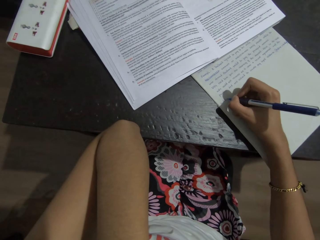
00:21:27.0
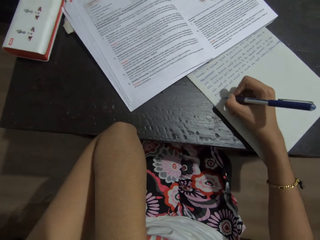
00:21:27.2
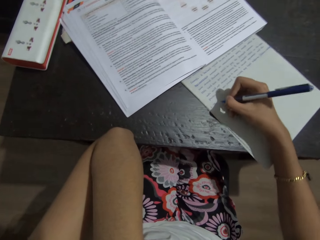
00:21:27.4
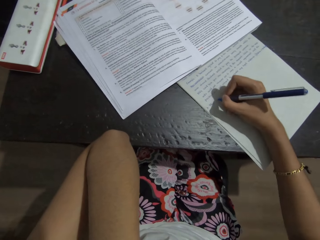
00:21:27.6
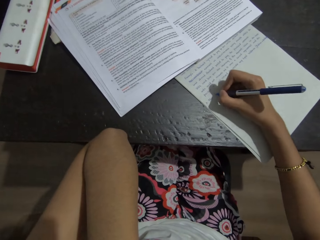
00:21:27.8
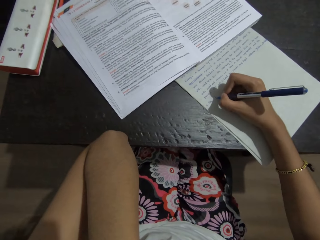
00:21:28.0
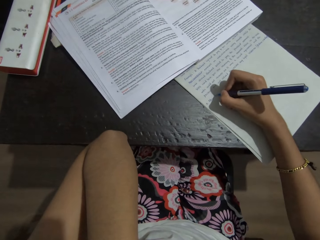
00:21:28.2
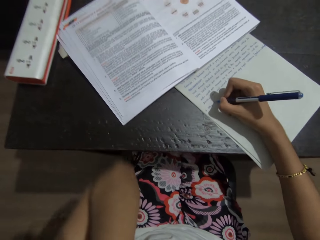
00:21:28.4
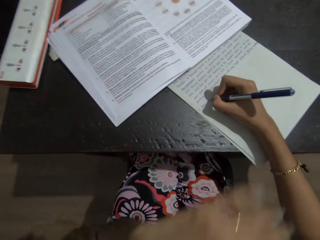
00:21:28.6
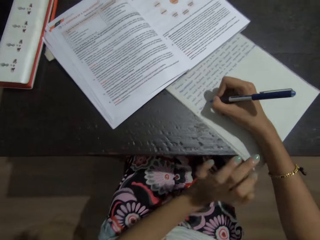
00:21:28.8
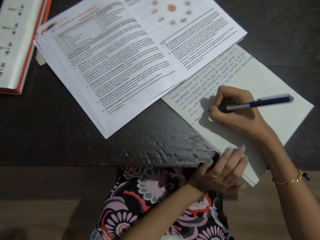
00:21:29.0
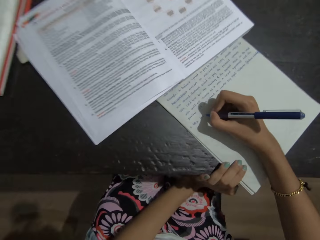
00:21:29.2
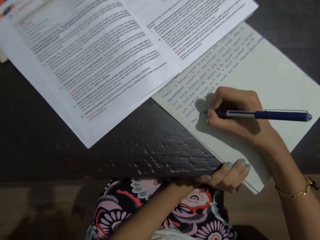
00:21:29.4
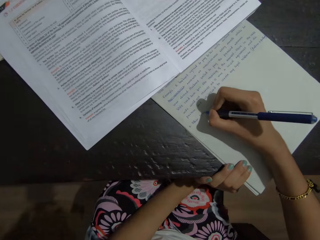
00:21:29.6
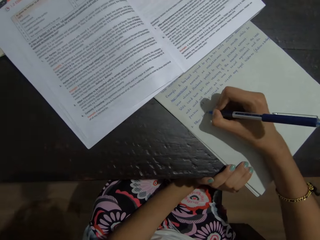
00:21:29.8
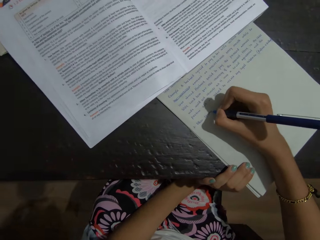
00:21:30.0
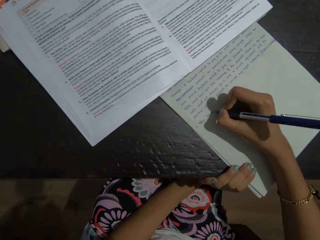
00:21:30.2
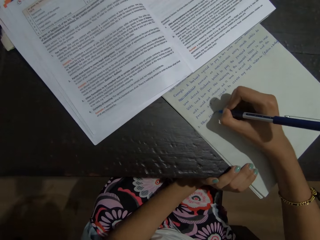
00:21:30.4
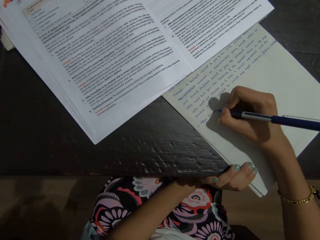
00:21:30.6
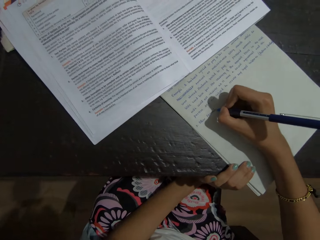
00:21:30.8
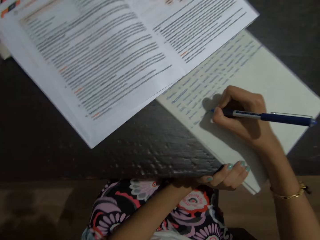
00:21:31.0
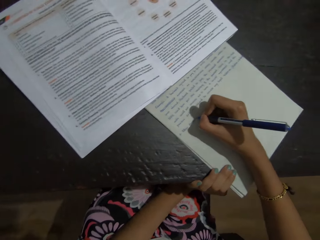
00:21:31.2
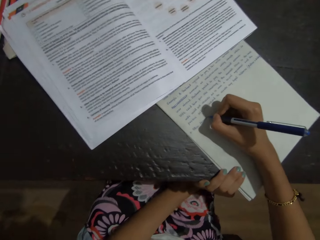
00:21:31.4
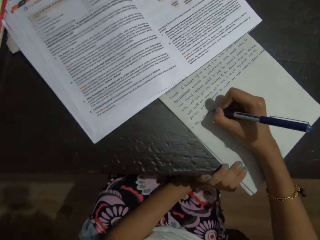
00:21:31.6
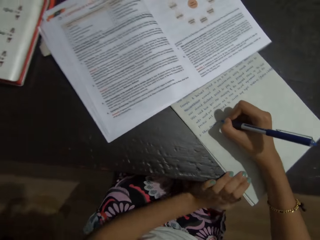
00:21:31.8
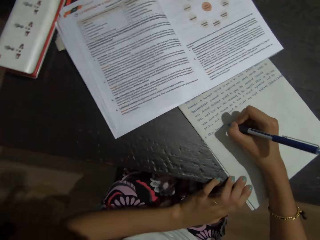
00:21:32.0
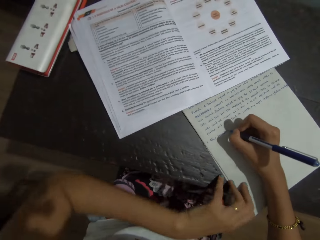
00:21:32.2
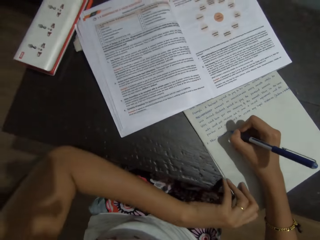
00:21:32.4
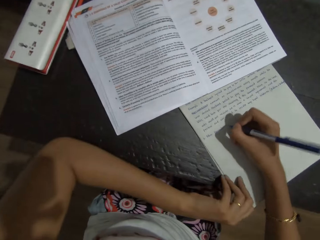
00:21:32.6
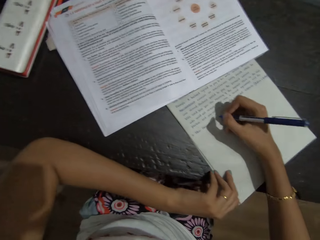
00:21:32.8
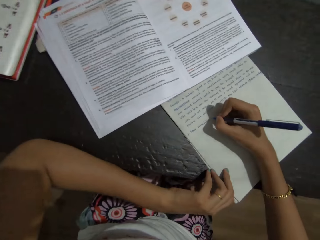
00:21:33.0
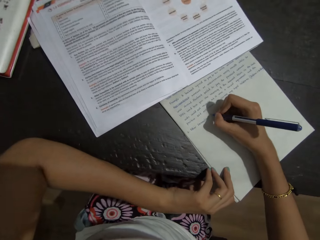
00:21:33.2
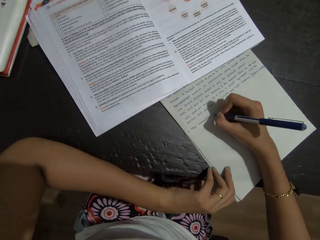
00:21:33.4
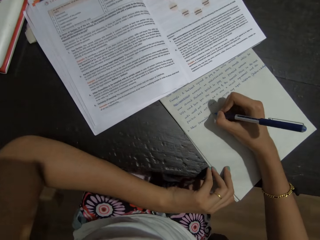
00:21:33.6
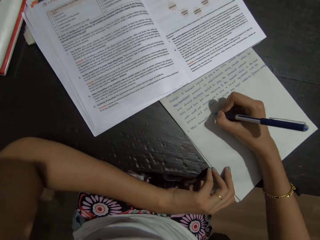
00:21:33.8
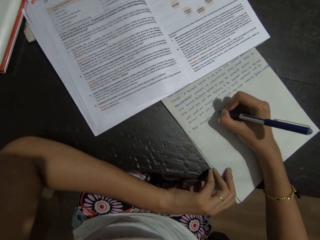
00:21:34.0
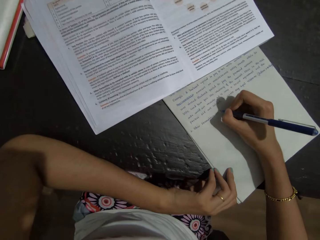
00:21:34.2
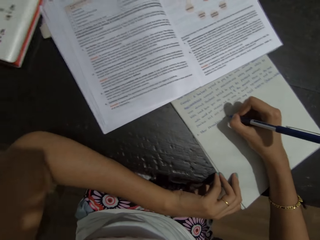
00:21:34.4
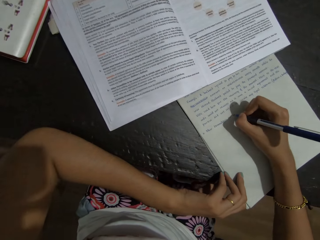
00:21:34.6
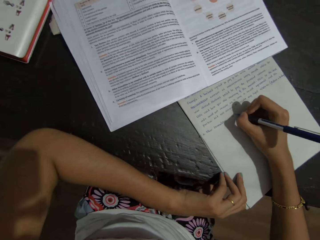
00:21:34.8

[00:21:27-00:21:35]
The camera wearer holds the paper.

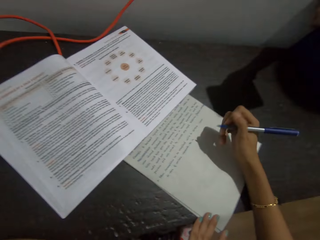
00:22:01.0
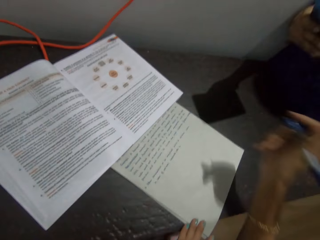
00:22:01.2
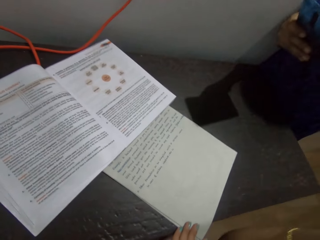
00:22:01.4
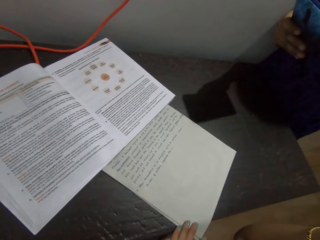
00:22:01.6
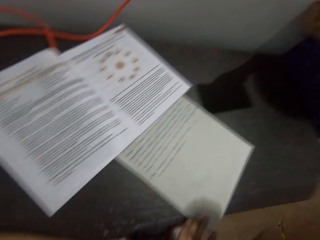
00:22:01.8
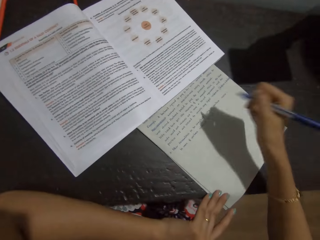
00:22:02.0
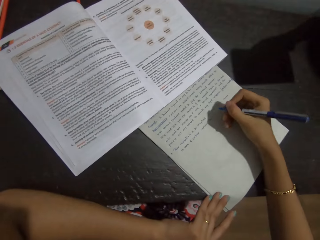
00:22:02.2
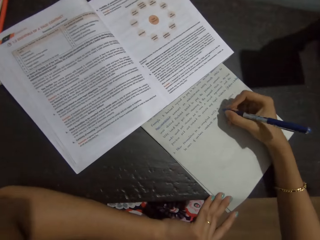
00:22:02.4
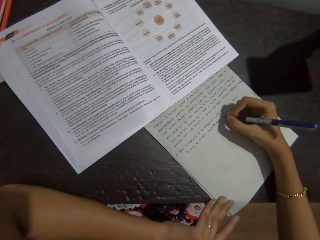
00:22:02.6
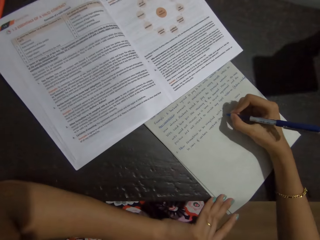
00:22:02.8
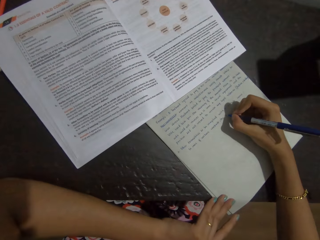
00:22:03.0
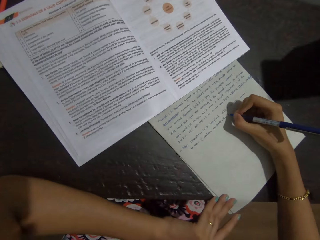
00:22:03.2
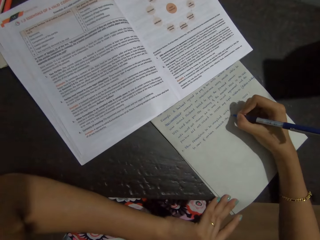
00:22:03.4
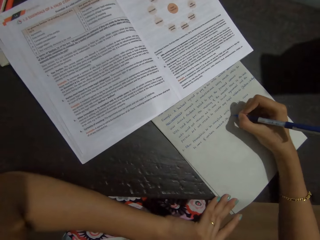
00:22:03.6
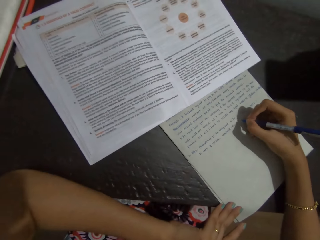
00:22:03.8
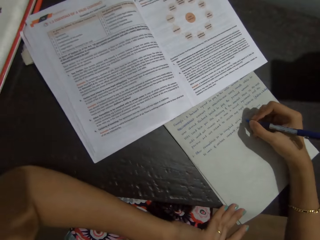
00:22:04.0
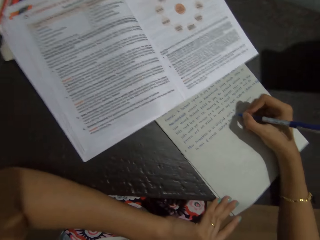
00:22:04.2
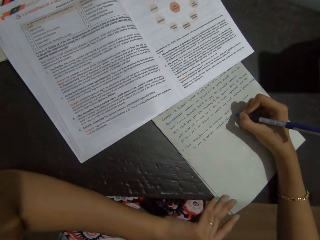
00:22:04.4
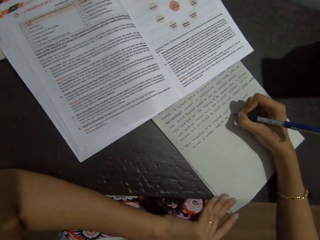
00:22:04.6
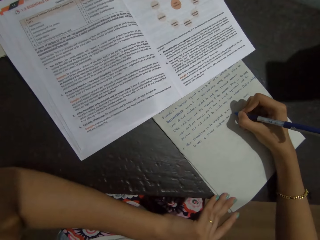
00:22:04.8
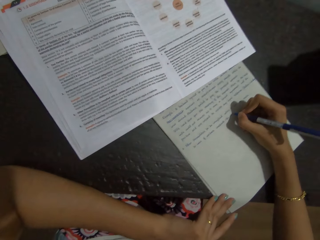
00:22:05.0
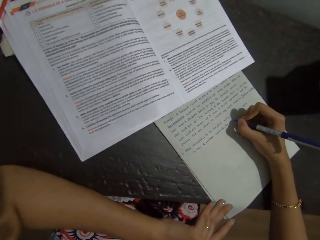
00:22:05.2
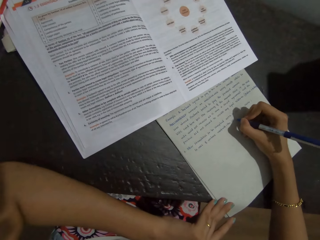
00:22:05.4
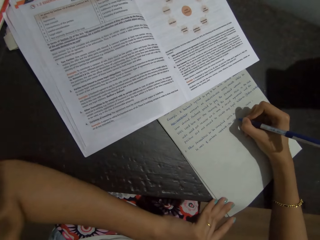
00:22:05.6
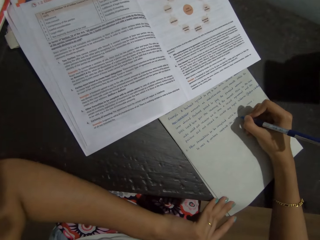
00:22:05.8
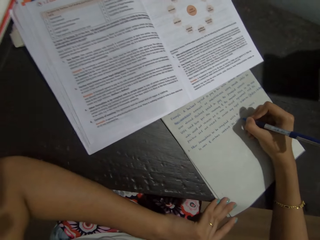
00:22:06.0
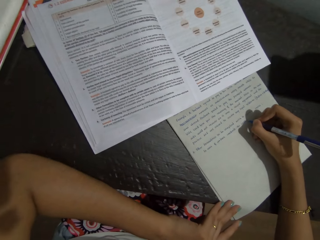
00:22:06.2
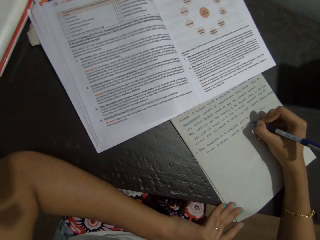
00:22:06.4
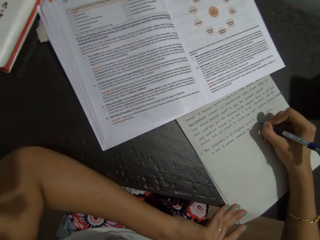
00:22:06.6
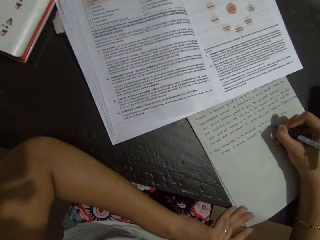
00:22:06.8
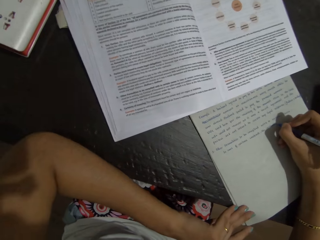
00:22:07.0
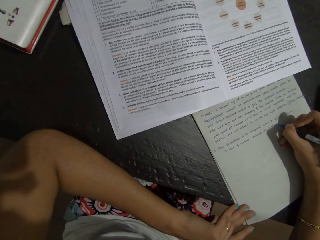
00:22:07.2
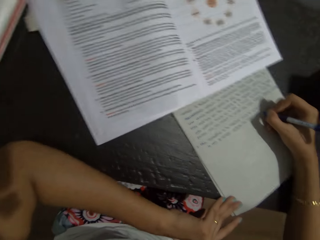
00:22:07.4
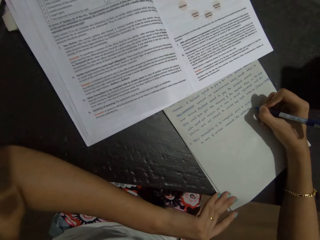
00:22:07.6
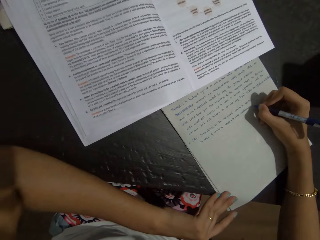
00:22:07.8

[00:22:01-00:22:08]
The camera wearer writes on the paper.

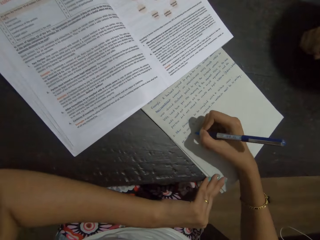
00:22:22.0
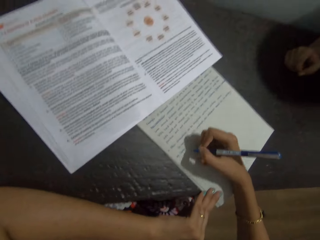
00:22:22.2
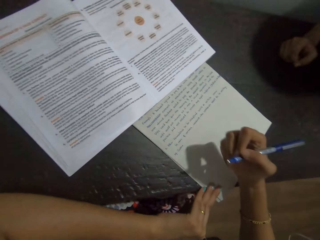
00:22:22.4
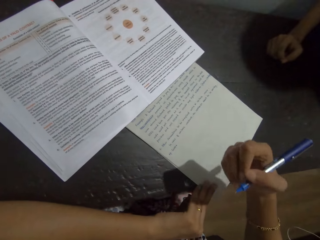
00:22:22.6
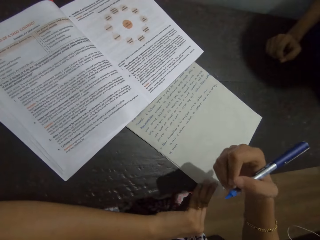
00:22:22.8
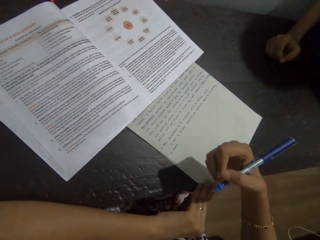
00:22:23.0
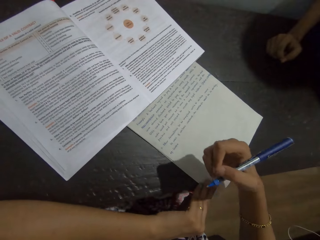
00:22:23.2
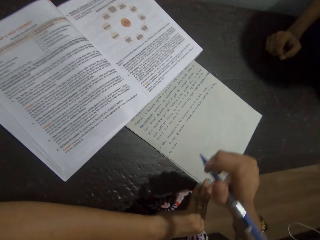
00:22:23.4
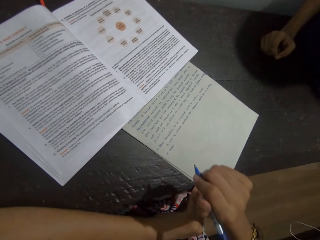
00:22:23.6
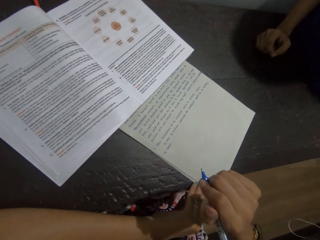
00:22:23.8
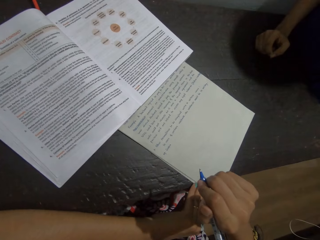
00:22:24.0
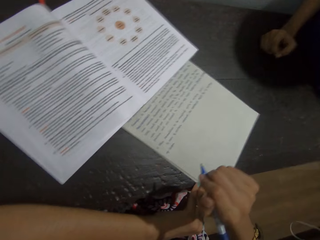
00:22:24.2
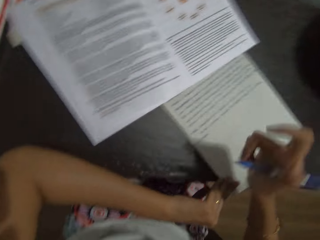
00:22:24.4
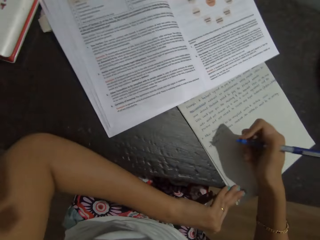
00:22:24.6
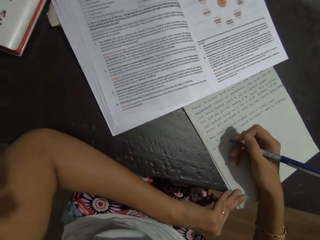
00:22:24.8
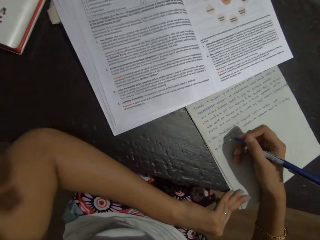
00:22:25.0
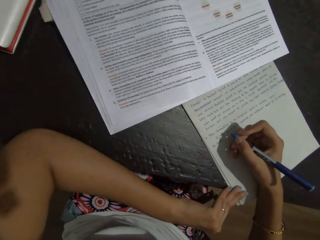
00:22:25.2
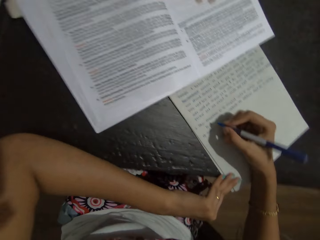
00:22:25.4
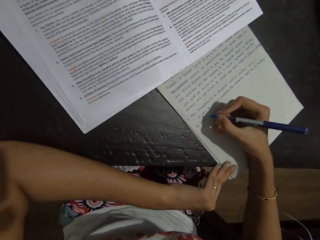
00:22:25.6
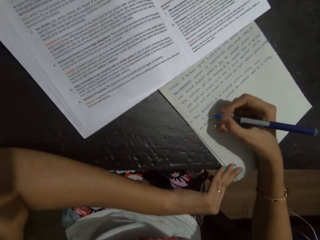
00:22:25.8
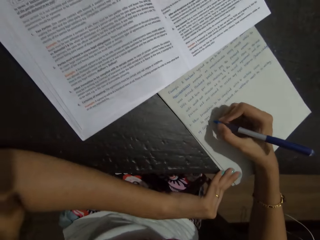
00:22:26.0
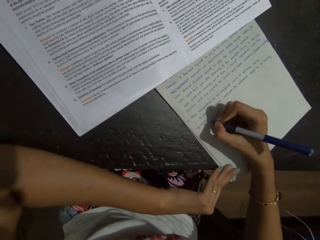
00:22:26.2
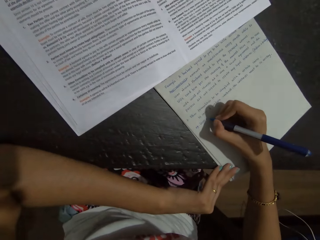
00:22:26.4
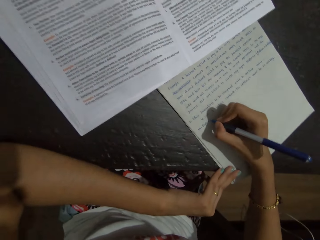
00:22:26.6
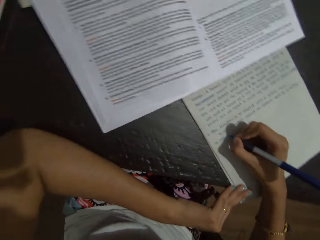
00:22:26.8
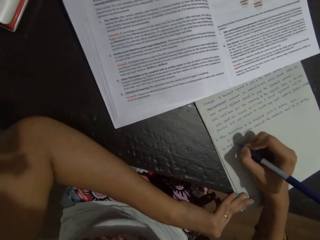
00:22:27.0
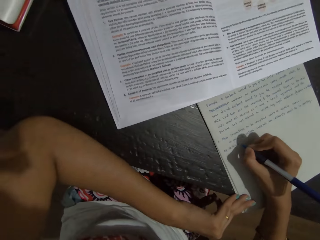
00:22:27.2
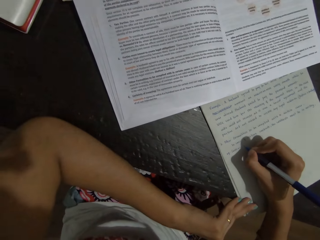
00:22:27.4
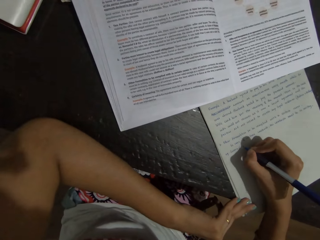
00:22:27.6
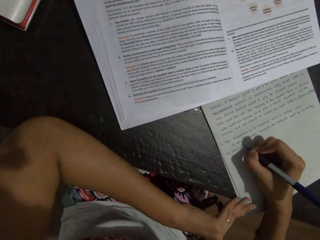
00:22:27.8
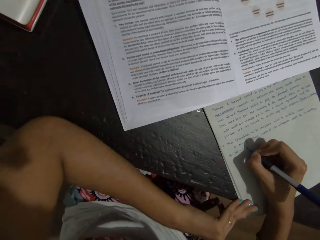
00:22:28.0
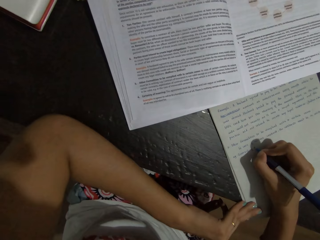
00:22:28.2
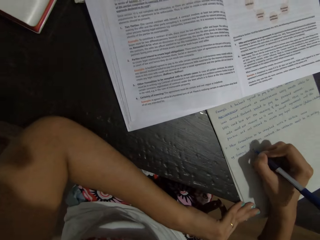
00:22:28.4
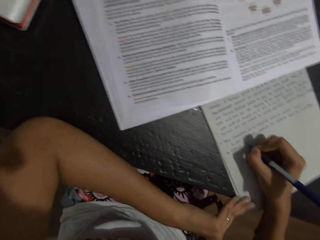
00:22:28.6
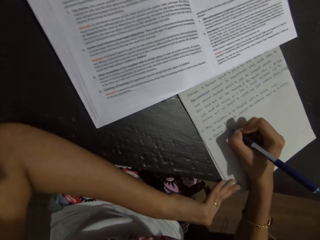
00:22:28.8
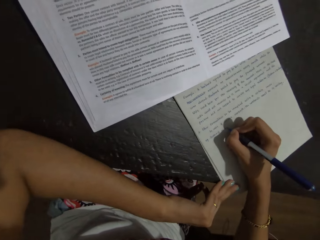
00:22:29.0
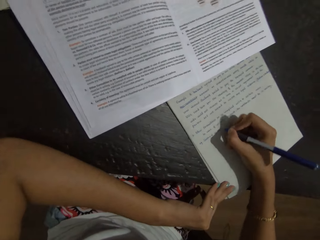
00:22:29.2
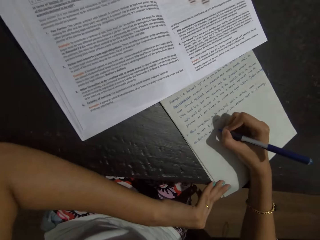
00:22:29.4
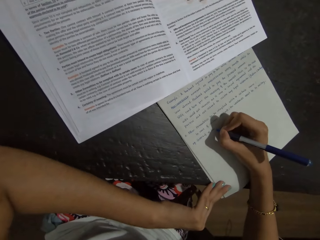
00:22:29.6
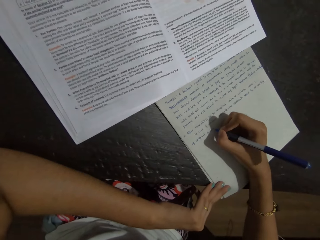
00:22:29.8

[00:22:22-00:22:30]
The camera wearer talks with a person in the background. They write down on the paper with a pen.
